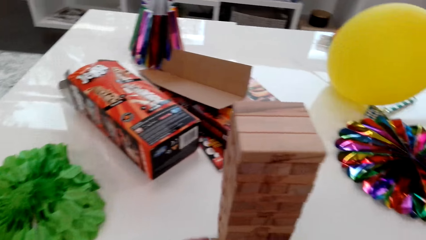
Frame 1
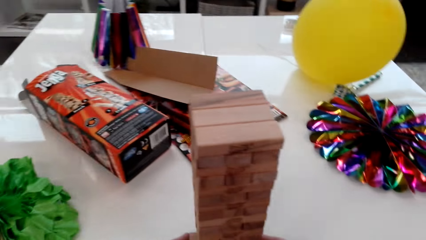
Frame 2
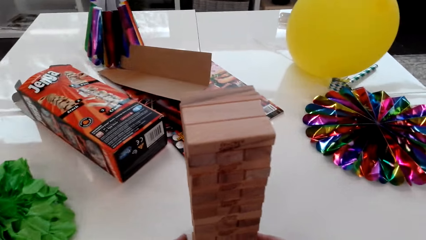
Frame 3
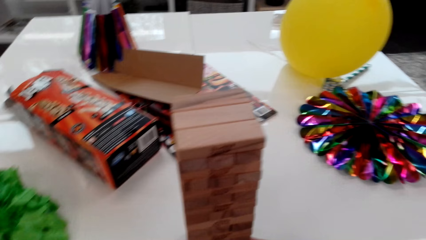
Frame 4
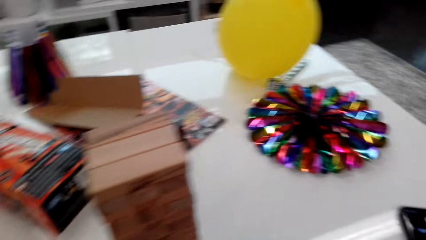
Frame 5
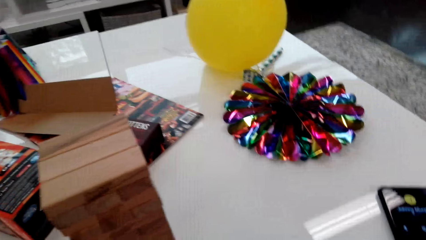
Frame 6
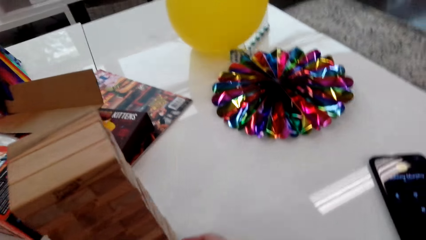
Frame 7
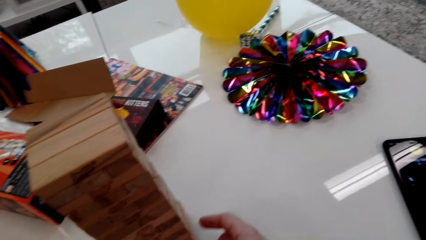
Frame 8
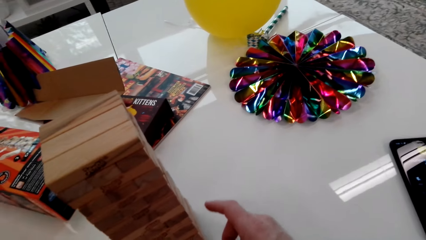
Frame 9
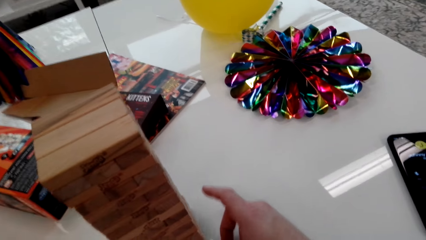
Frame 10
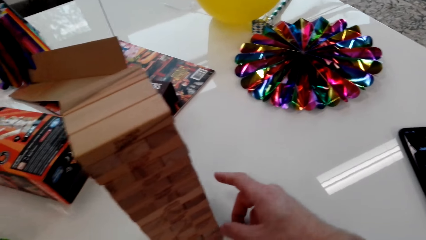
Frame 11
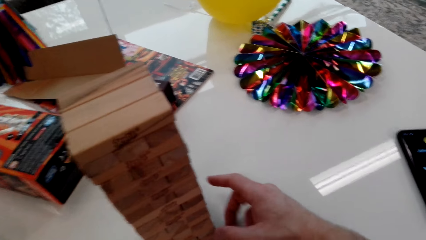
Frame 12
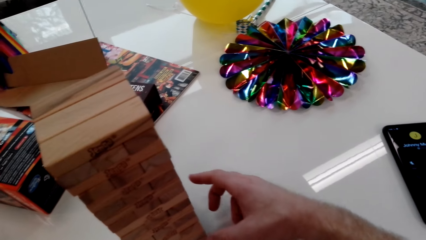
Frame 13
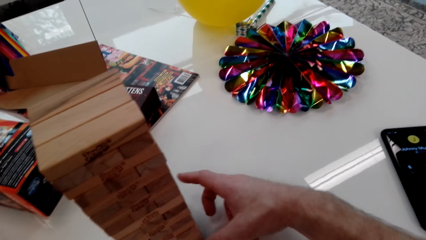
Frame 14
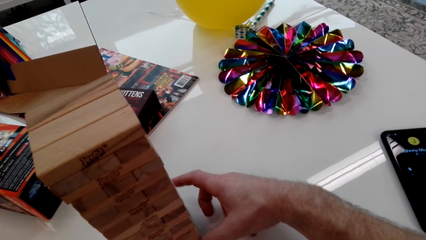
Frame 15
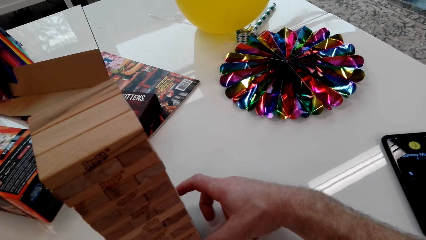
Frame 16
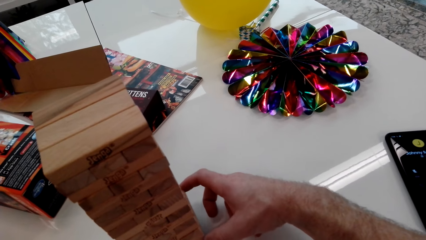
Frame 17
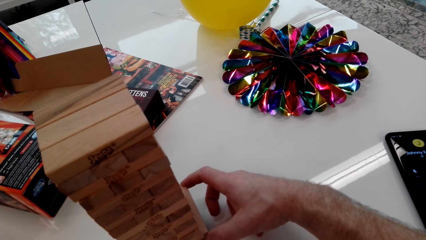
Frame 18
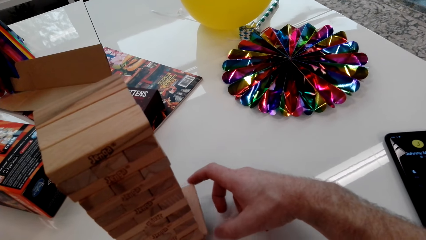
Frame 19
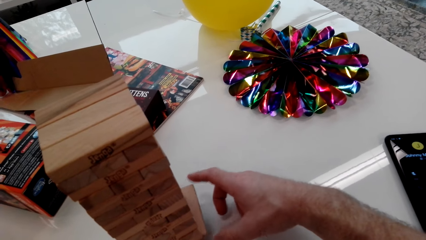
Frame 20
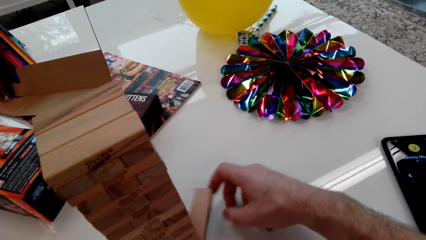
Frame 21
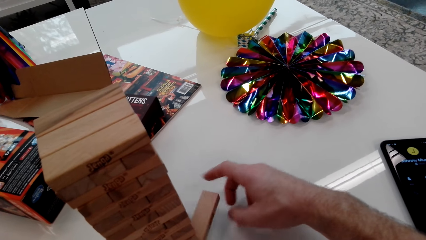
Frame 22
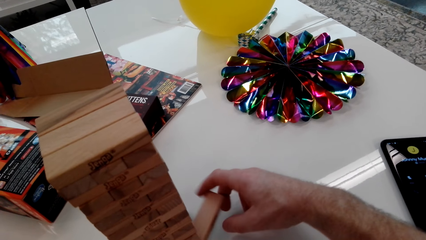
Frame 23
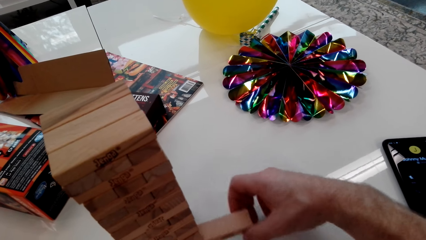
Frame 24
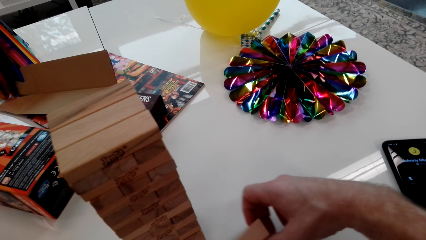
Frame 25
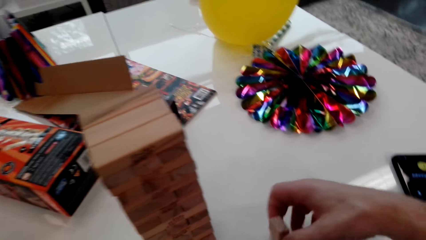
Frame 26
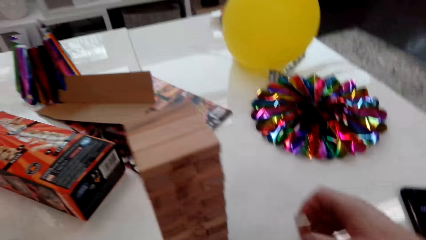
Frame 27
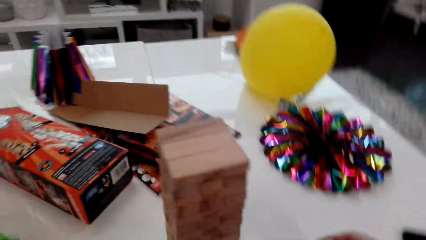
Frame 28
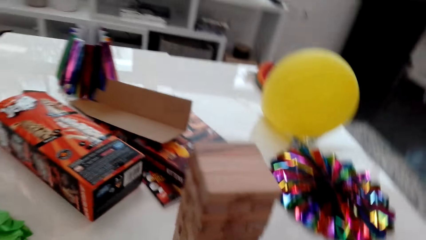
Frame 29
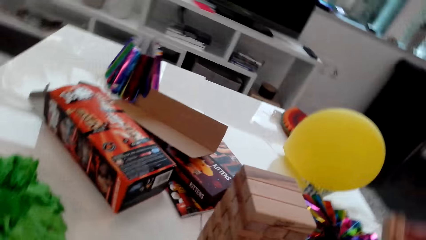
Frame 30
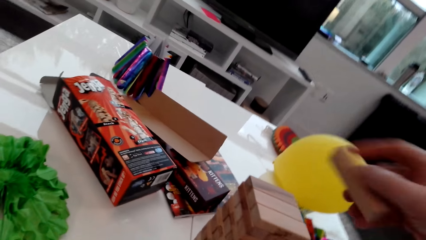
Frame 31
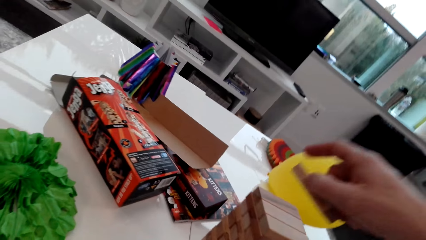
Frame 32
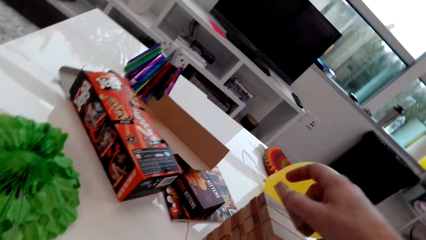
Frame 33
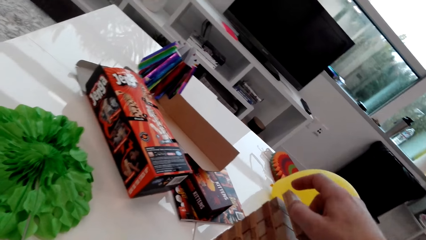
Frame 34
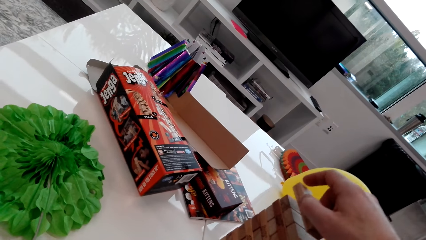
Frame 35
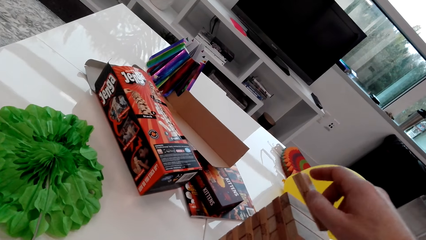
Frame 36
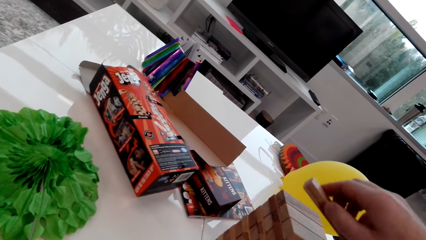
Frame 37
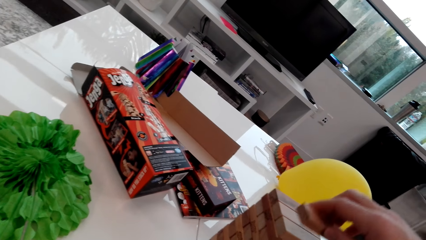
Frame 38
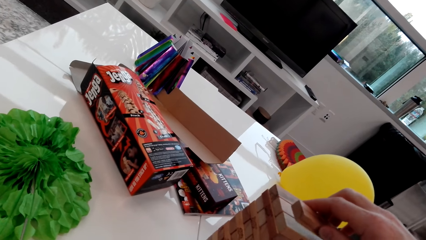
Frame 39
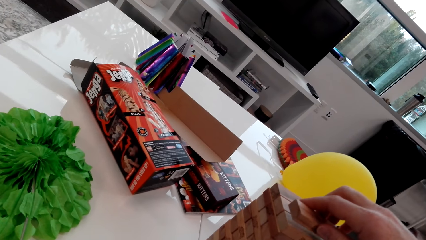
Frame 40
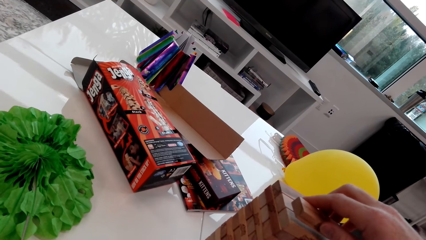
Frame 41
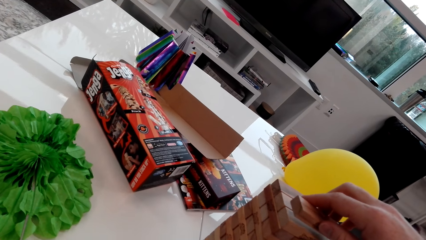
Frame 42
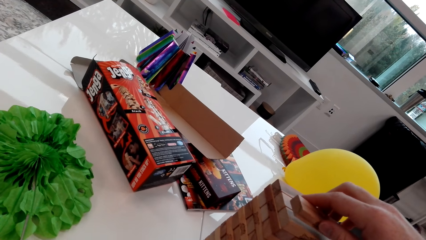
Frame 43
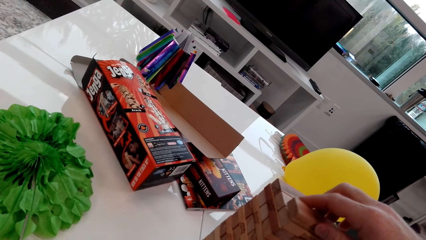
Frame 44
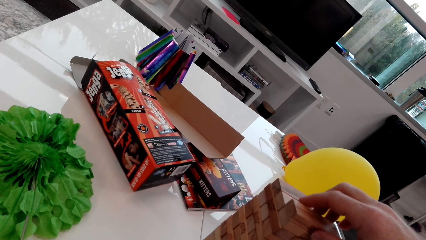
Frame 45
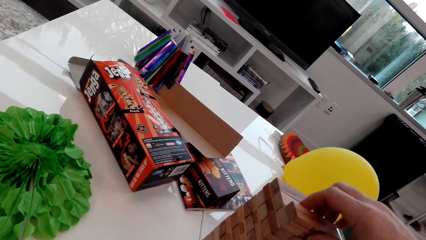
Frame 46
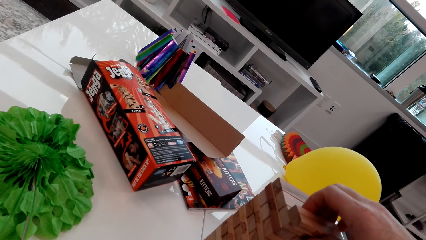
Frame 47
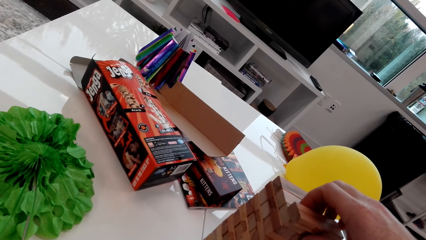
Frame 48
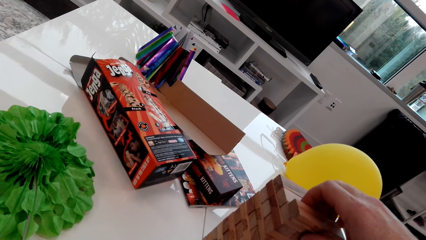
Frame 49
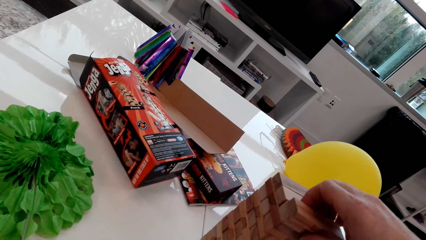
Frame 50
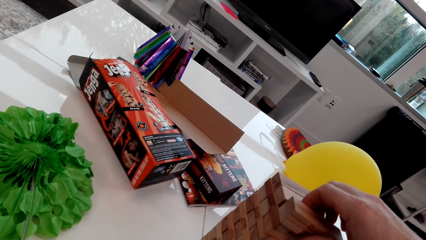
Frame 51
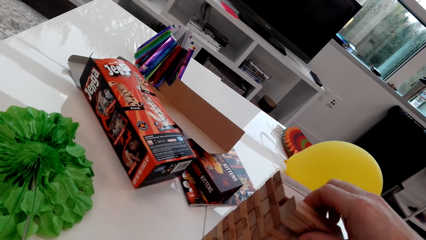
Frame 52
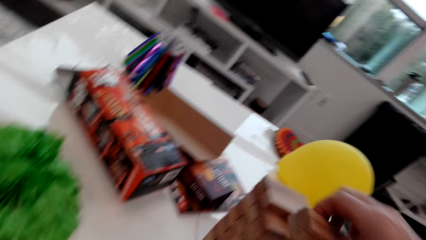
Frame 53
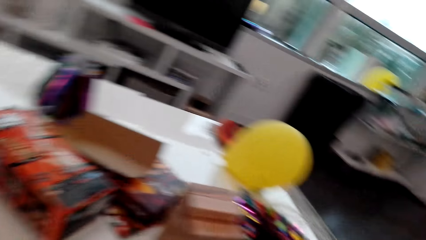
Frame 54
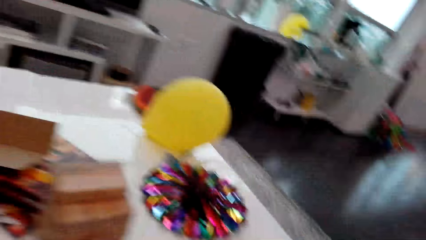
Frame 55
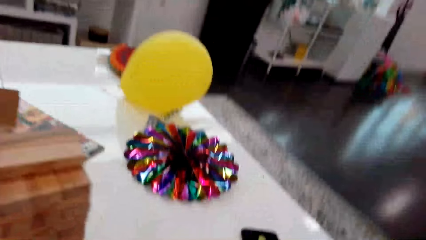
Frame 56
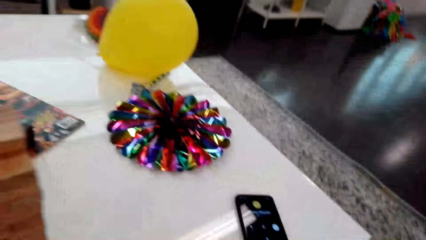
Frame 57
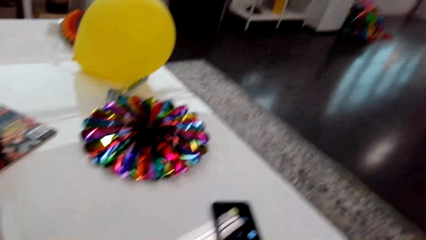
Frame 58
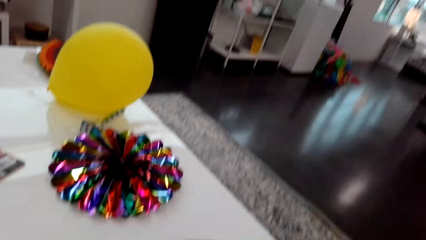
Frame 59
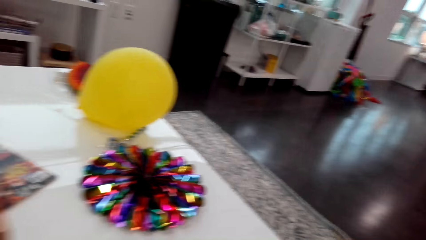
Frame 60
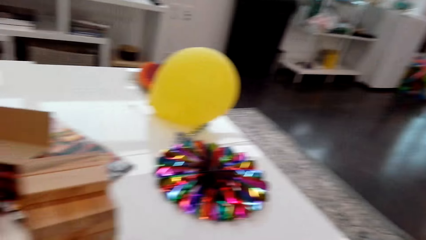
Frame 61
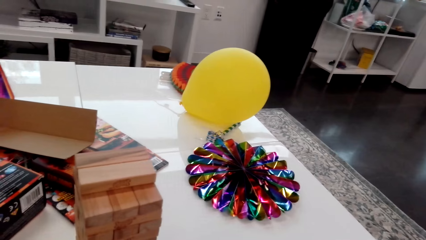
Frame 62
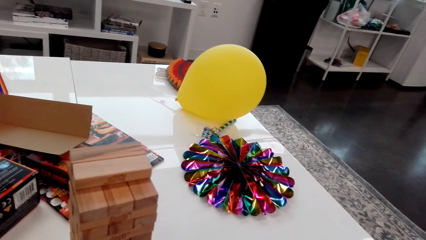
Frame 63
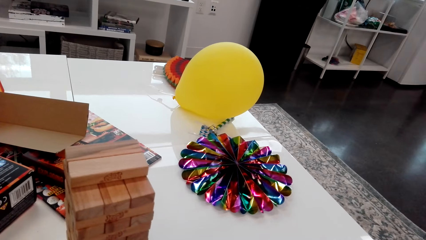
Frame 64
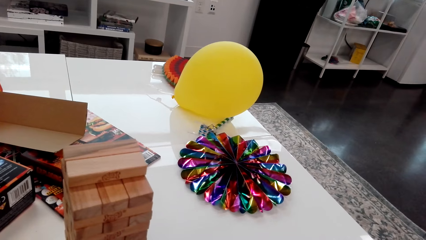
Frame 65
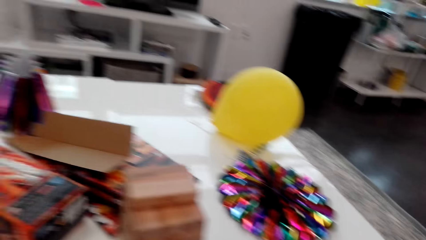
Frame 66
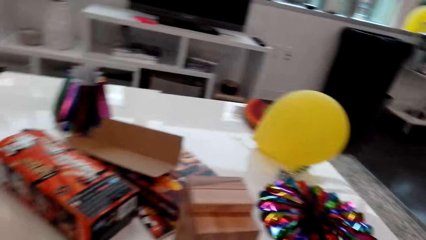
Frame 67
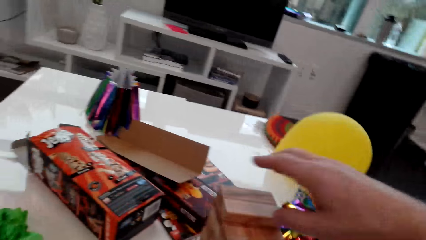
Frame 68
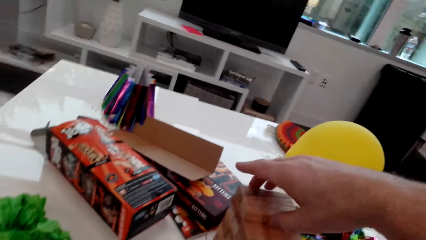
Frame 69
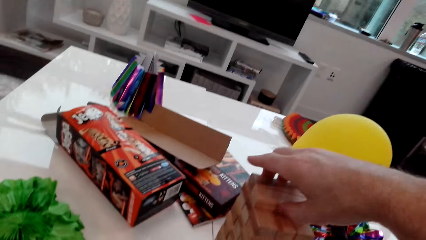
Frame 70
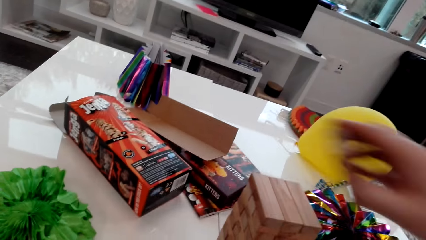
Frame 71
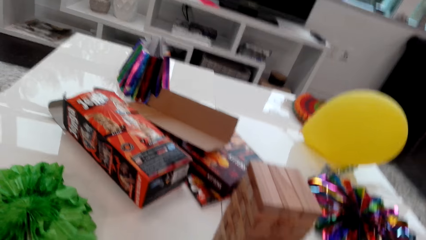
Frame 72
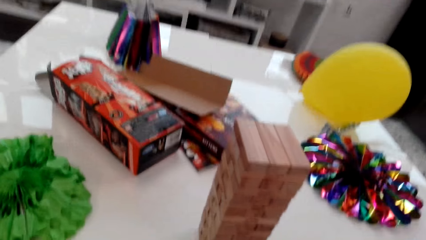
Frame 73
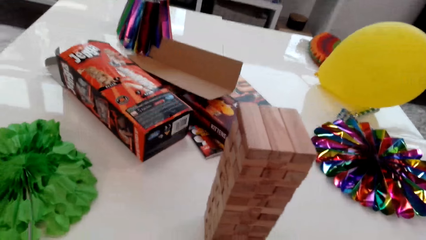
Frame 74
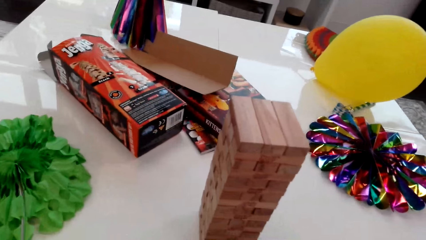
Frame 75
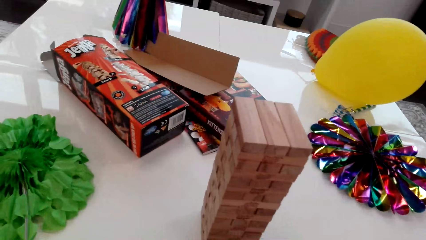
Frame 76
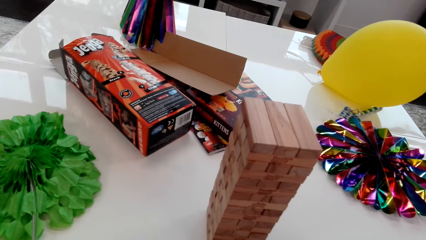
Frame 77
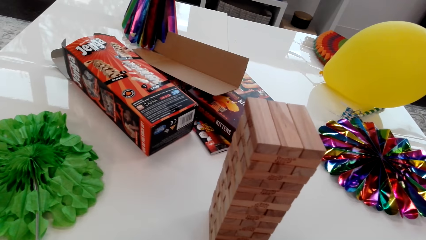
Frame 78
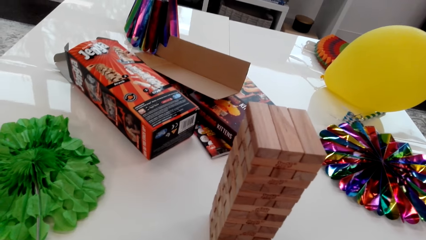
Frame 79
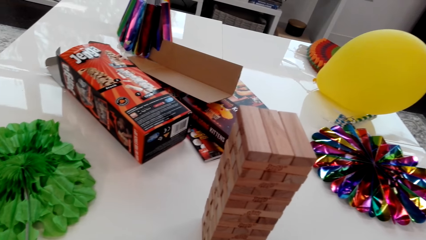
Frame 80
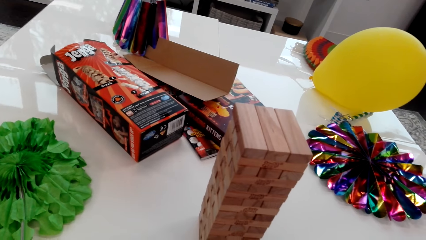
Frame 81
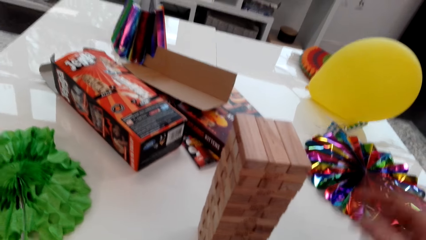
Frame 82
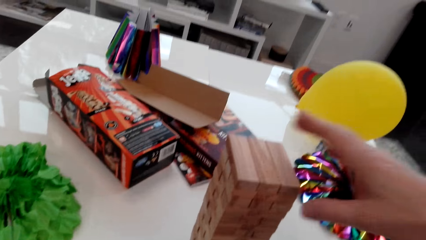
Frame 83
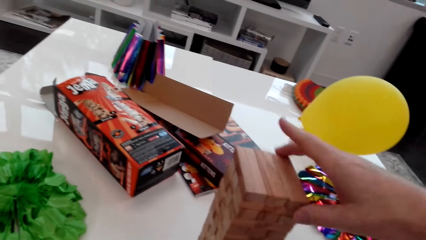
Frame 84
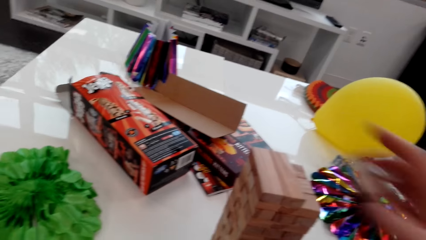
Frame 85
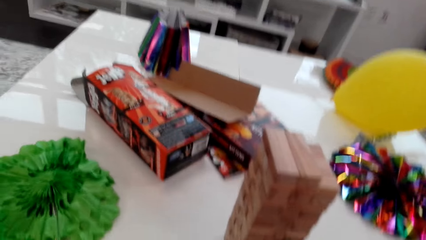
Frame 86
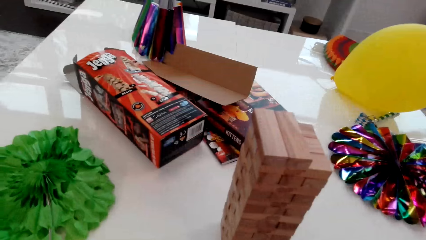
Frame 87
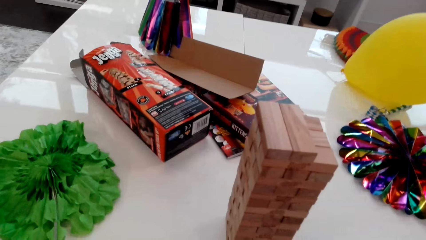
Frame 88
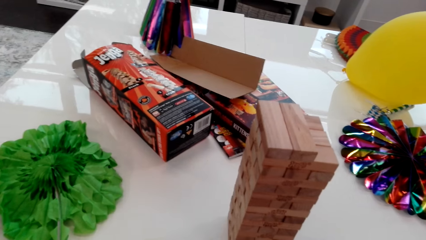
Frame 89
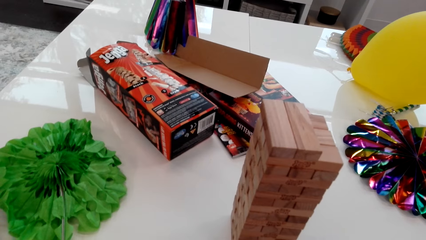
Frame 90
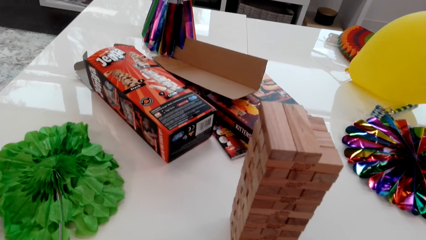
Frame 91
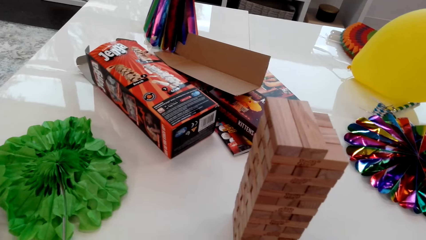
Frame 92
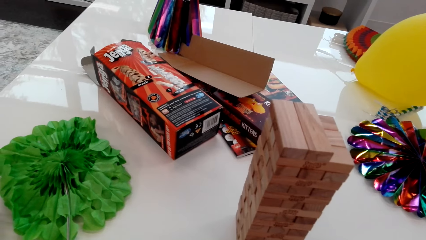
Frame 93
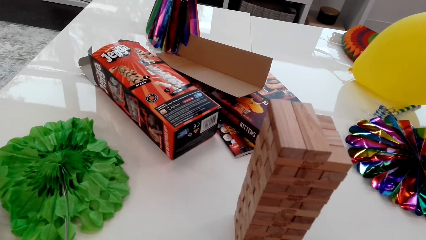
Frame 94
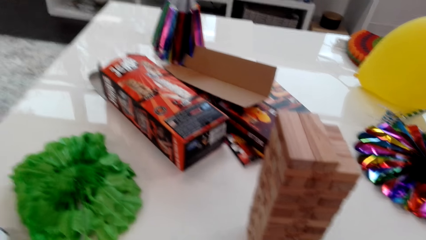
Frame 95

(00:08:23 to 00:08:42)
The camera wearer slides away a cube from the stack. They put the cube on top of the stack. They take away two cubes from the top of the stack. They take away two cubes from the top of the stack again. They take away a cube from the top of the stack.
